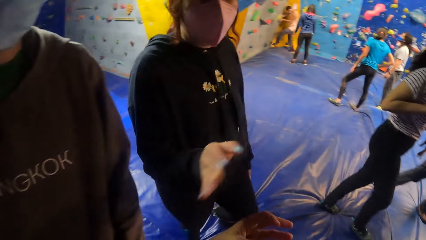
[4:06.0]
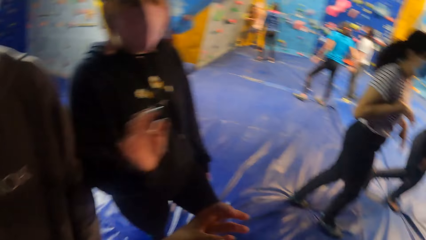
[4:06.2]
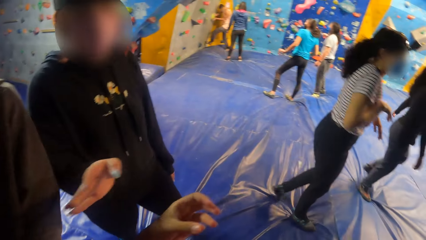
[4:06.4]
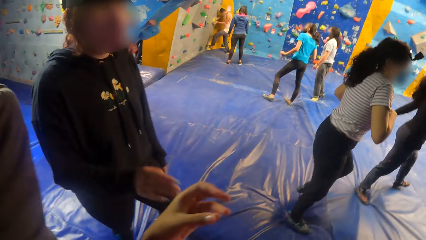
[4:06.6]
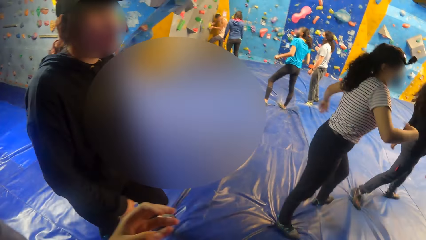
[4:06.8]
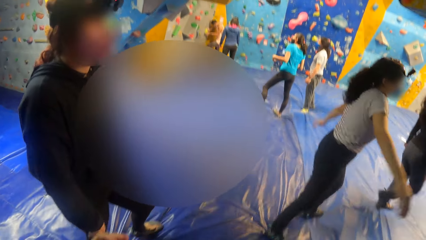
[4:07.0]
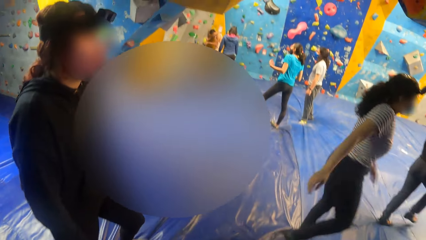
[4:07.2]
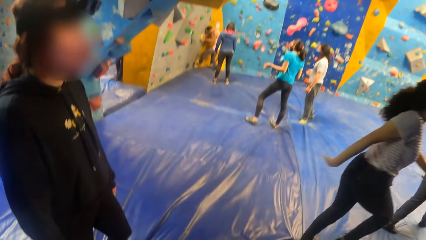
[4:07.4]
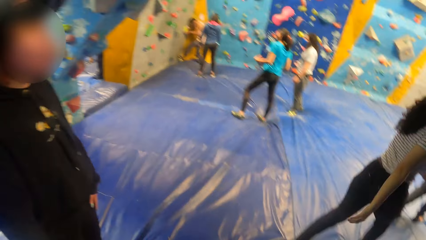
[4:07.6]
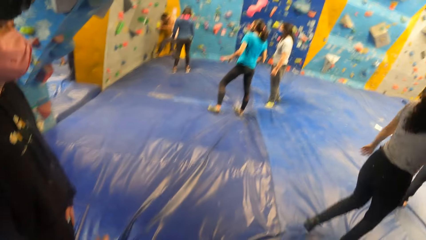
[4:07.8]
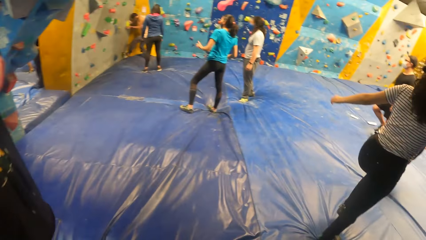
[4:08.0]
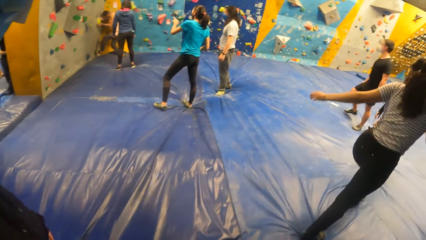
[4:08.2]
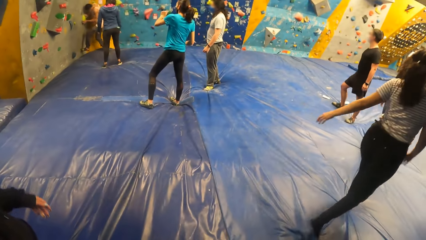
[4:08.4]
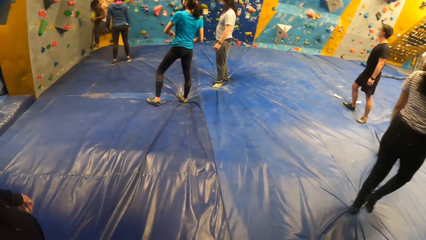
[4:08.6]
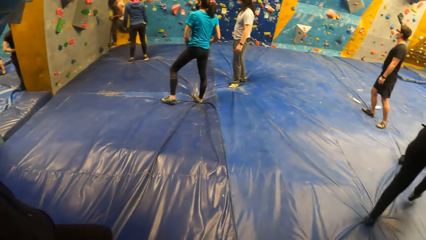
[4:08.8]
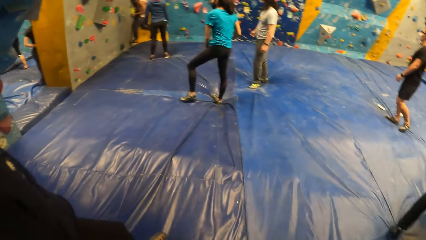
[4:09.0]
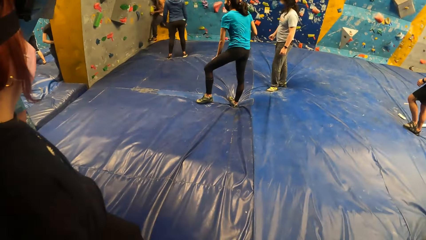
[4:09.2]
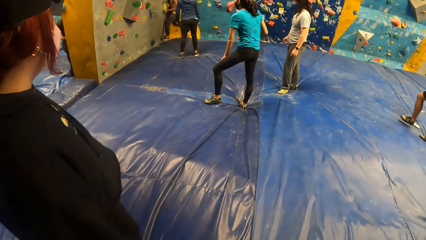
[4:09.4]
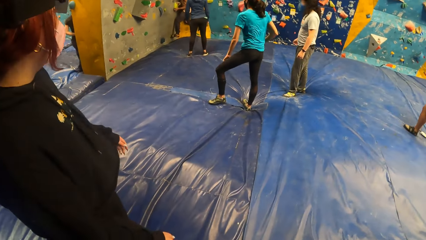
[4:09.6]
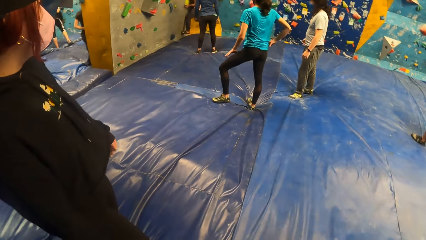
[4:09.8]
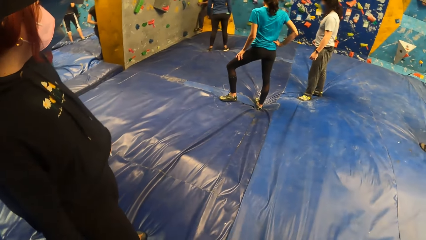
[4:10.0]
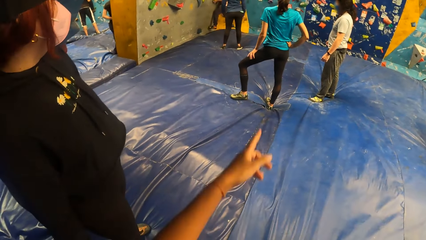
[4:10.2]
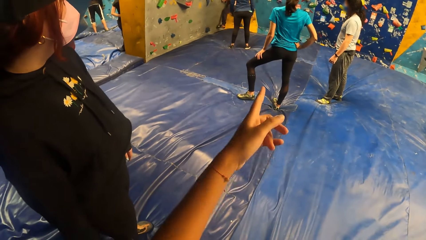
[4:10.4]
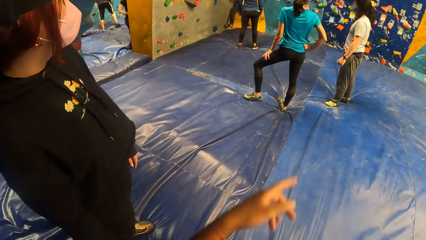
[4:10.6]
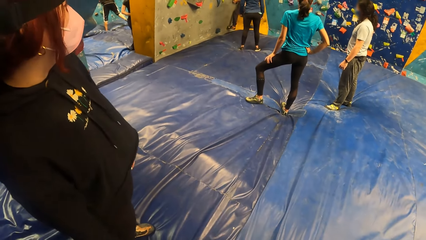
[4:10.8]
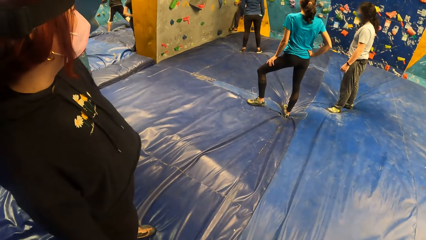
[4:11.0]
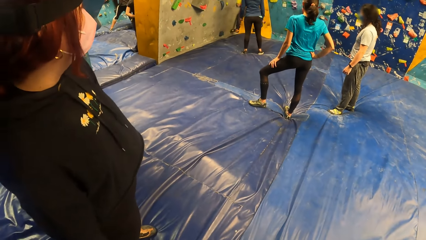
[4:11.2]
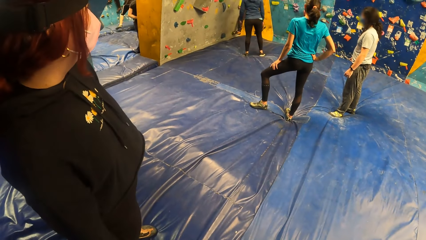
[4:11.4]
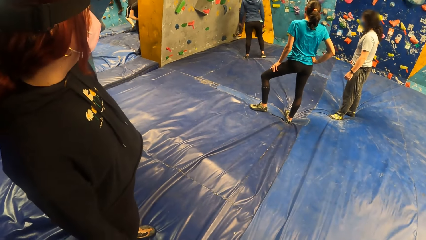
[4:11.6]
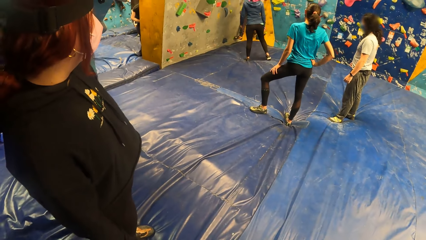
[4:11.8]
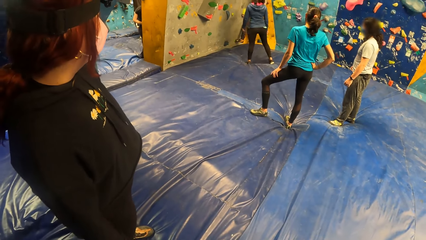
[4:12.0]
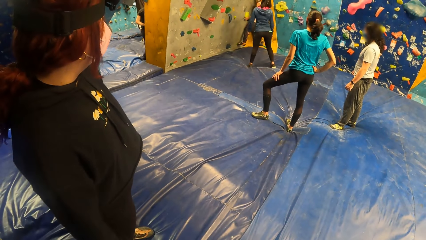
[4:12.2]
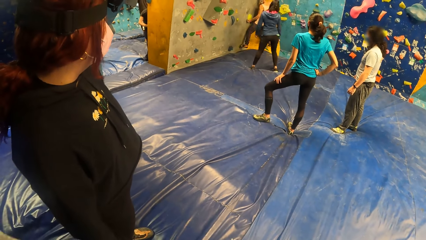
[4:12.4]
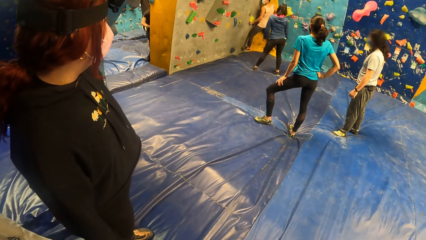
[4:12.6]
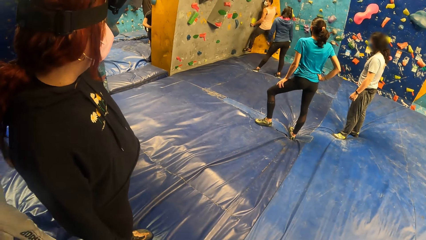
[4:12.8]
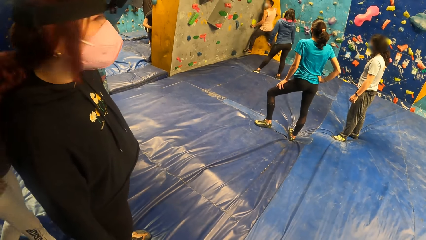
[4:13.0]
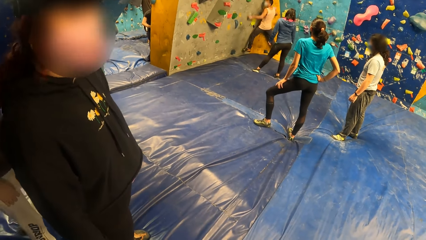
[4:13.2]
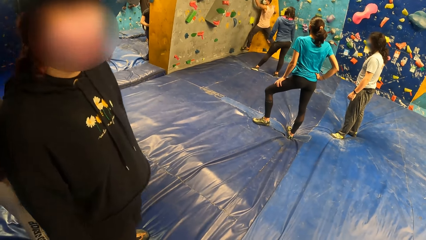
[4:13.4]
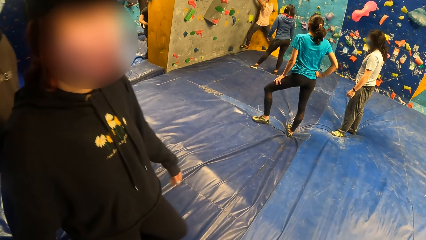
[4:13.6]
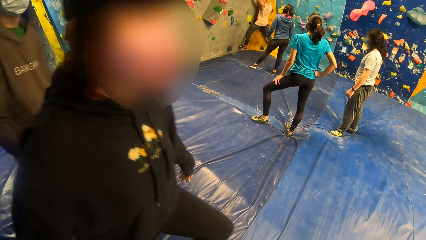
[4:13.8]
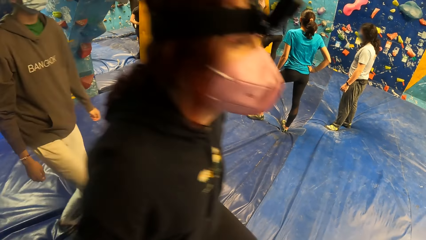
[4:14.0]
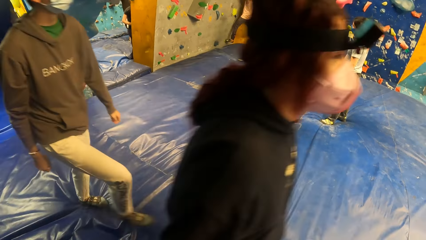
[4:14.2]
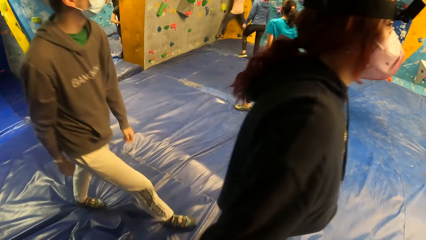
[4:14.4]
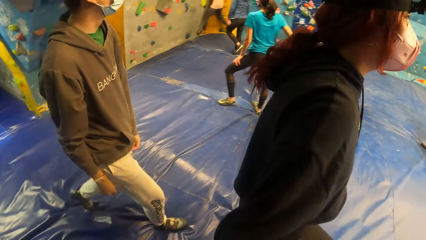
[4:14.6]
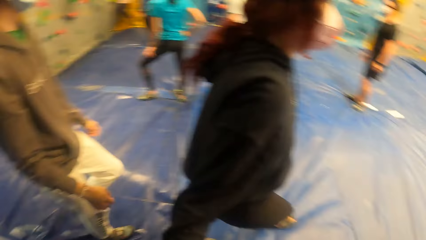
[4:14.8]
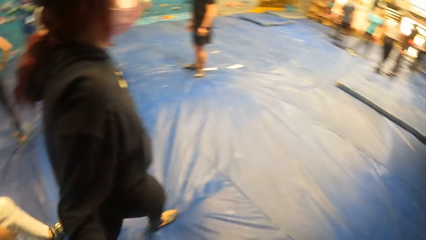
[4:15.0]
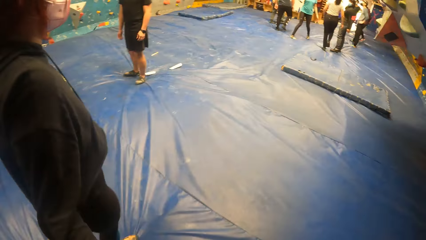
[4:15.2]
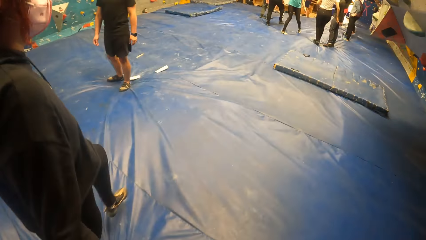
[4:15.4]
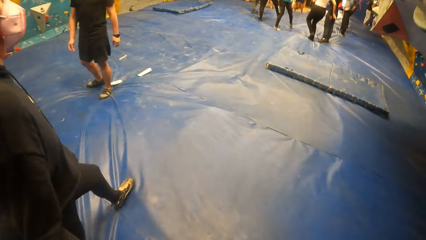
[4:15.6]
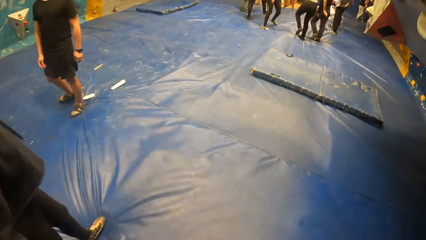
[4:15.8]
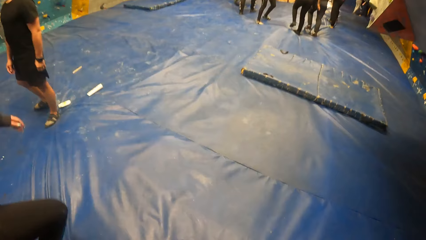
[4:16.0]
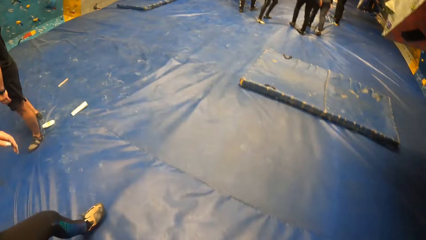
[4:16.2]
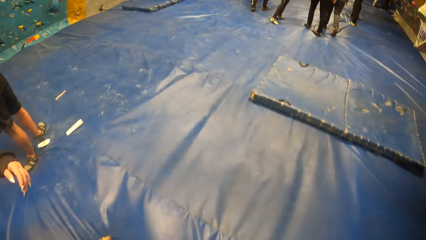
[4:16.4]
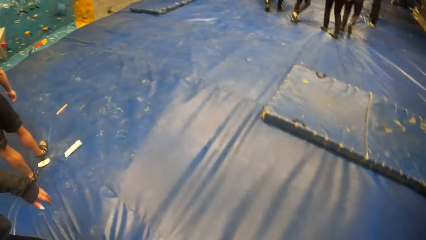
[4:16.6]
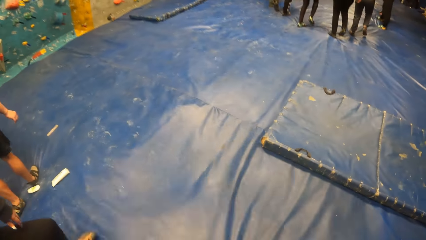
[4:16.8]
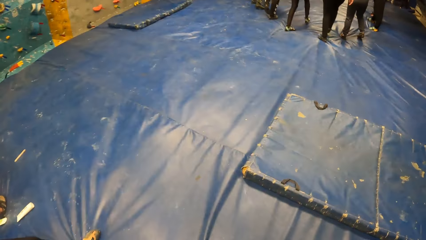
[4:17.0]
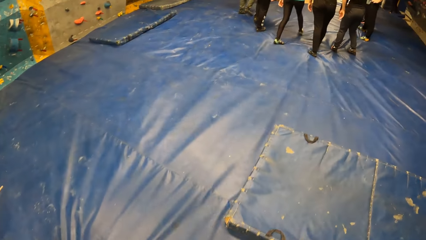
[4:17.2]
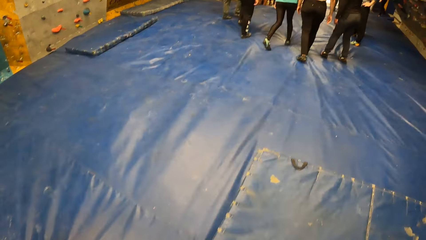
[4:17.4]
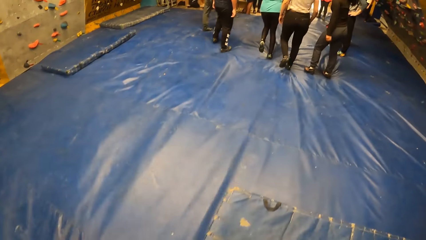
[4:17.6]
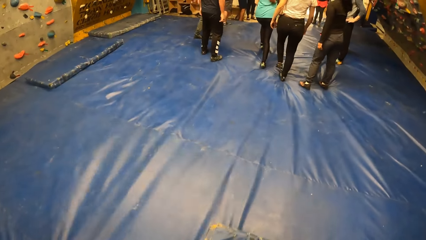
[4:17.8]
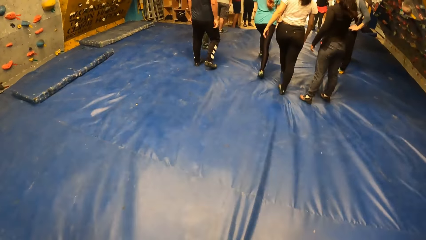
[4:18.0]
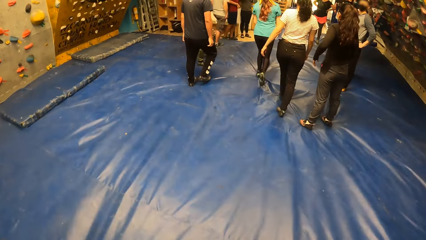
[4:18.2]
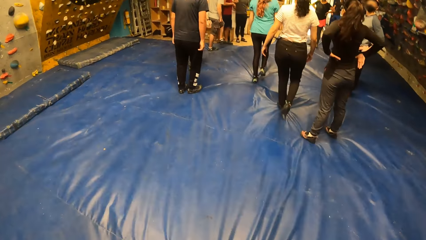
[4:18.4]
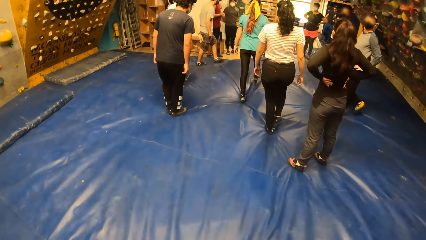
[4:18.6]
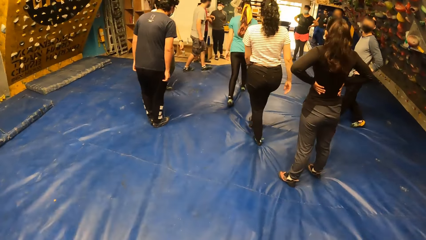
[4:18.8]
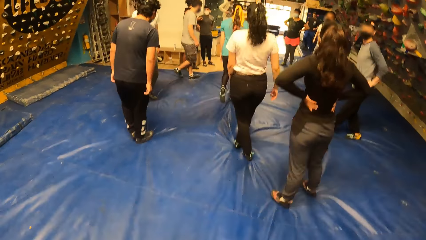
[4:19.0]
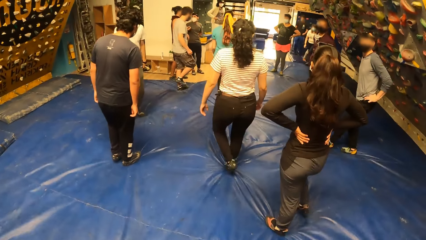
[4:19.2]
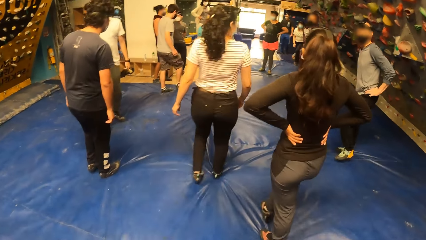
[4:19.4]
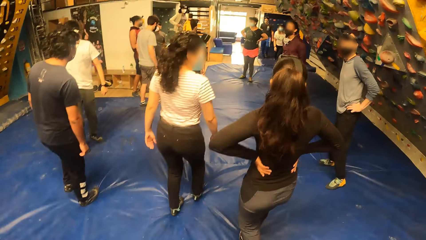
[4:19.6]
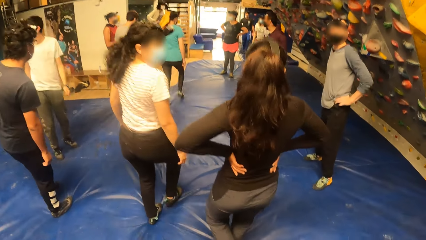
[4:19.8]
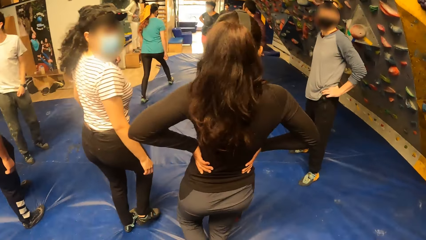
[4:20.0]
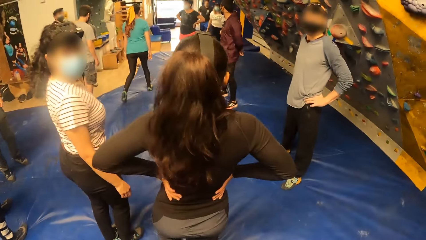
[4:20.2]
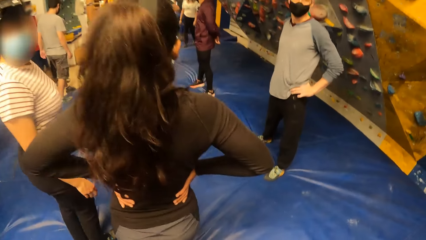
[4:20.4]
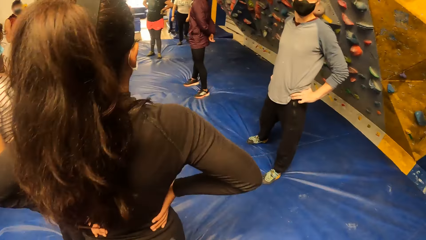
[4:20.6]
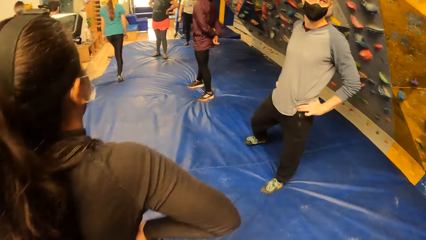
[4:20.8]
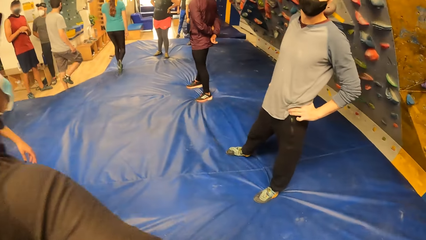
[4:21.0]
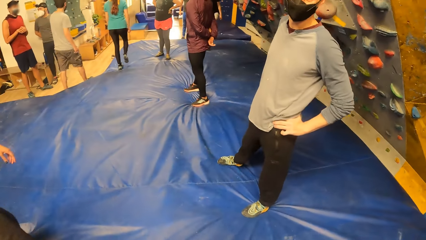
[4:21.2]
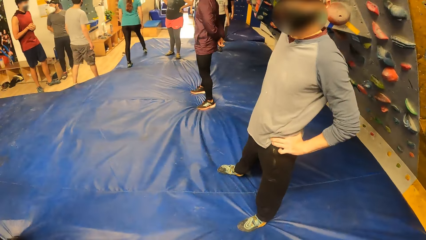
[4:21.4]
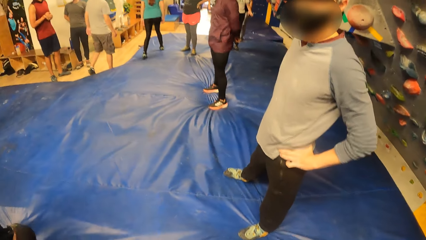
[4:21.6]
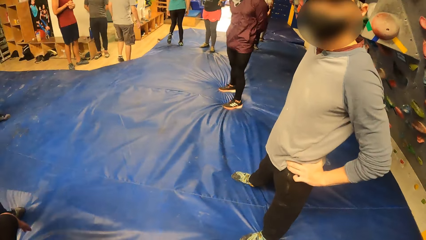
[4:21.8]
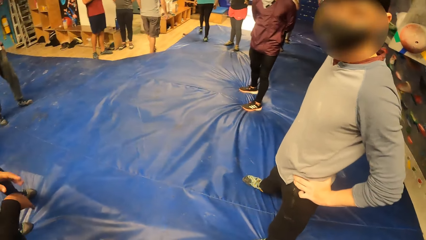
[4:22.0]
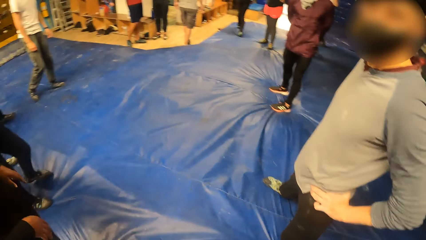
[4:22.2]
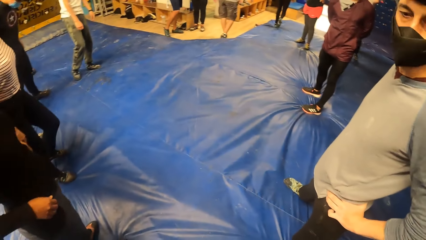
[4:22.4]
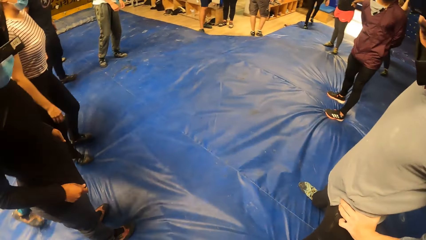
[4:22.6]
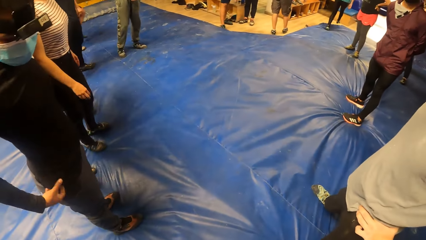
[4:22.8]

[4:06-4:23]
The camera wearer interacts with the woman.
